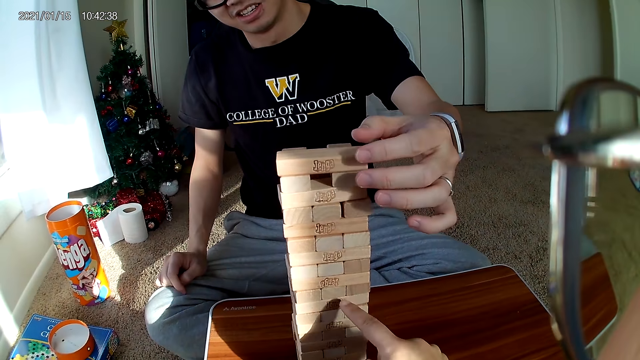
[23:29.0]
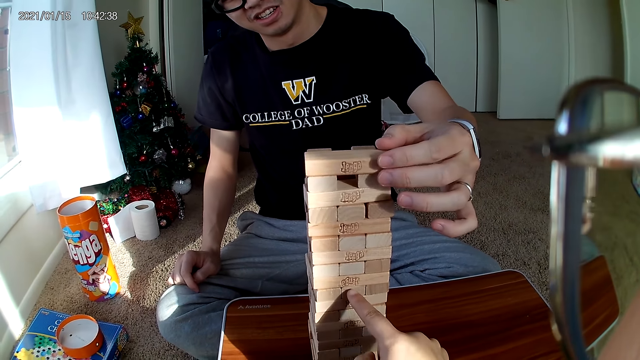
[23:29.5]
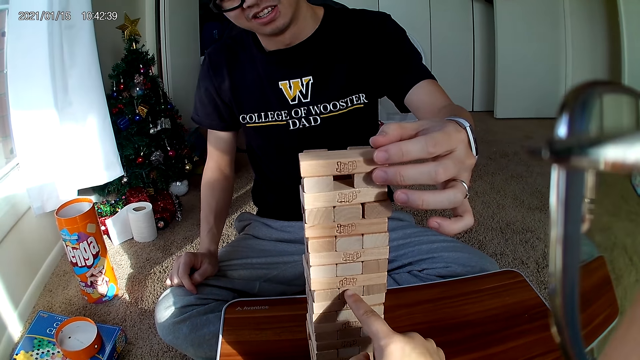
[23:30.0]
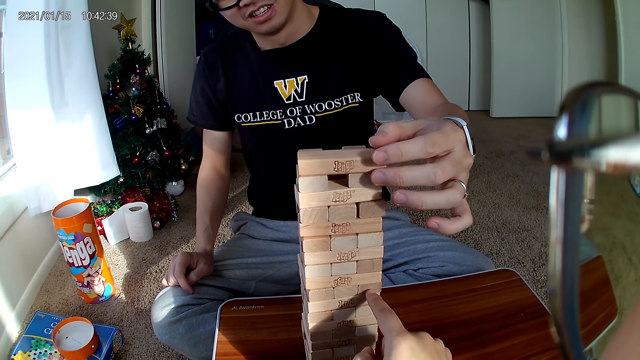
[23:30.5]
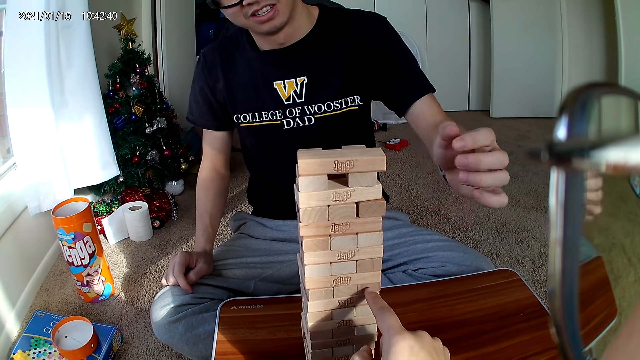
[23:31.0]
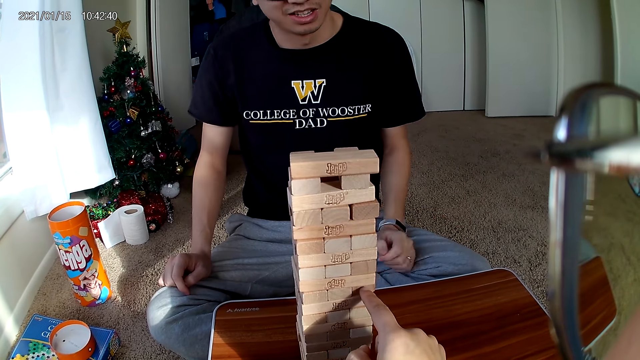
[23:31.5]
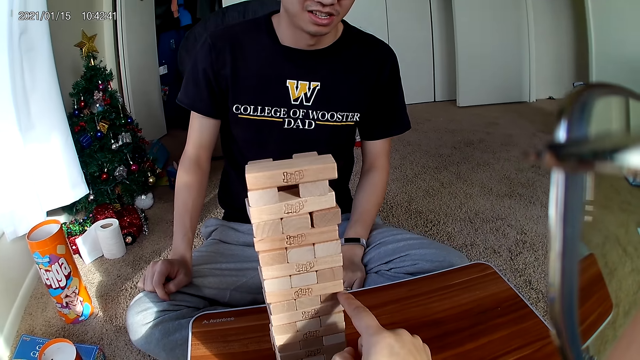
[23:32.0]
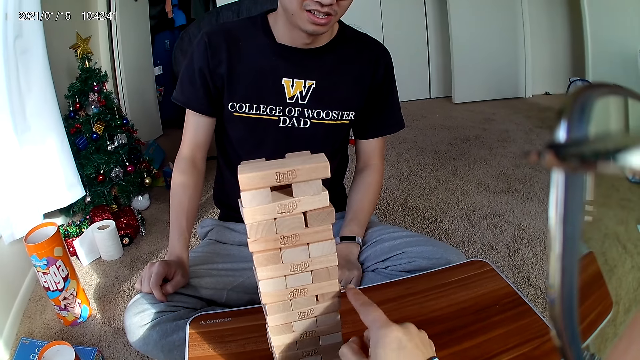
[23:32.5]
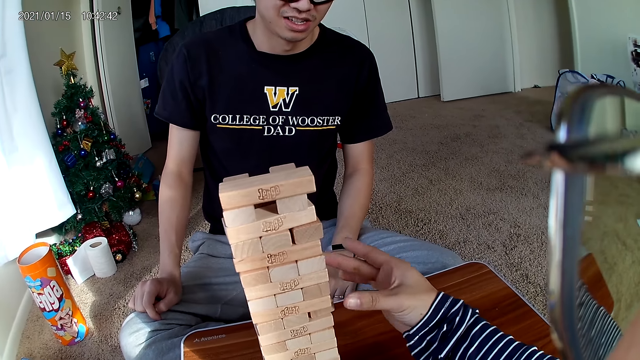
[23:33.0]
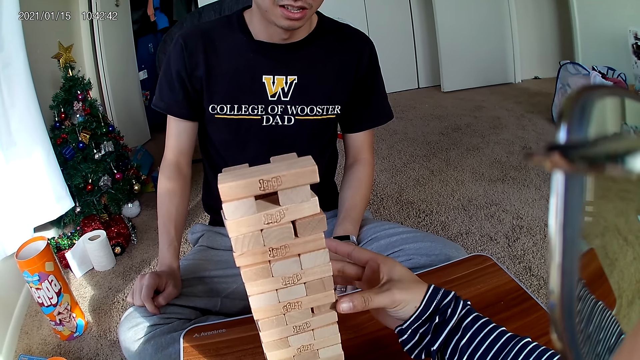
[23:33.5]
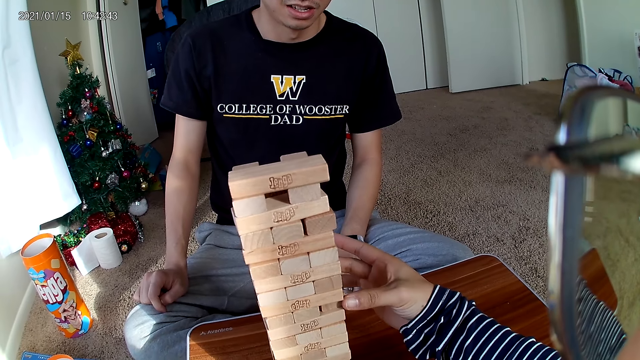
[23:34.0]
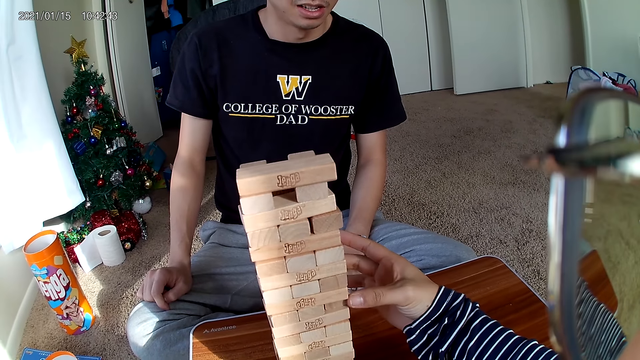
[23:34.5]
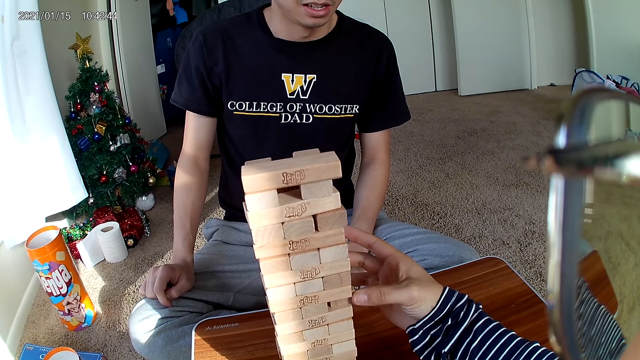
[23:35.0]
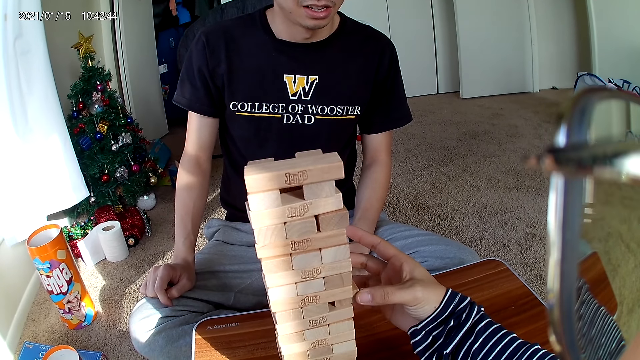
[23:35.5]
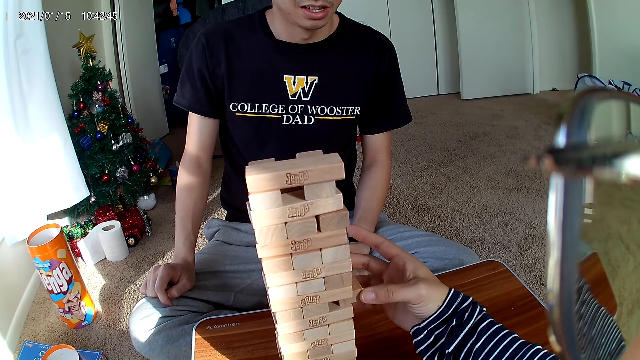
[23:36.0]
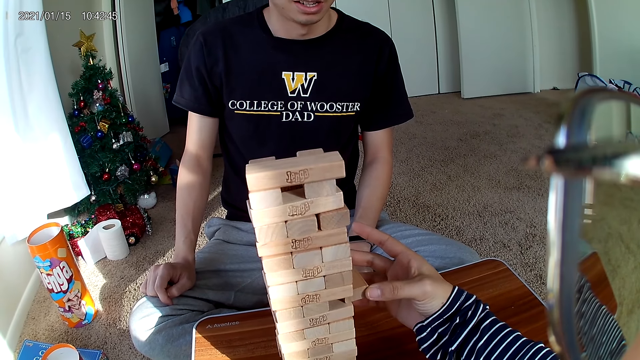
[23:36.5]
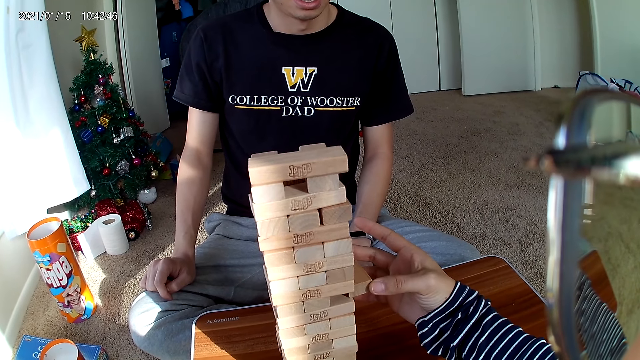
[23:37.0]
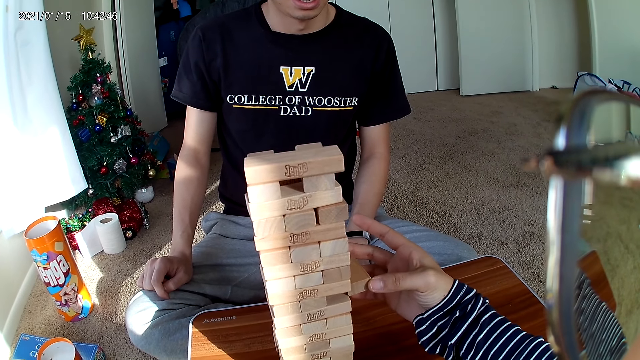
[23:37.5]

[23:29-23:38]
The camera wearer pushes out a wooden piece from the puzzle. She touches the block. She removes the wooden piece from the puzzle with her right hand.

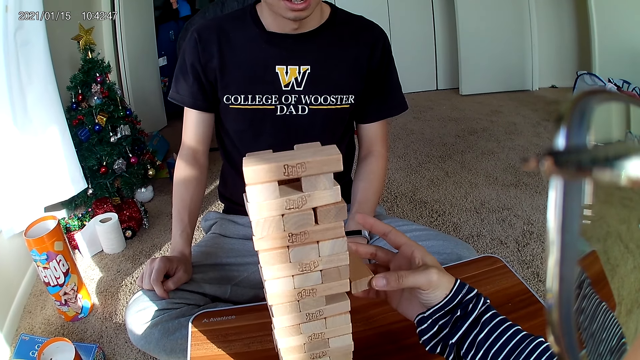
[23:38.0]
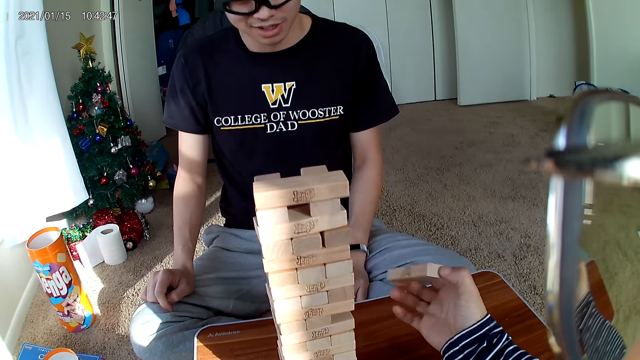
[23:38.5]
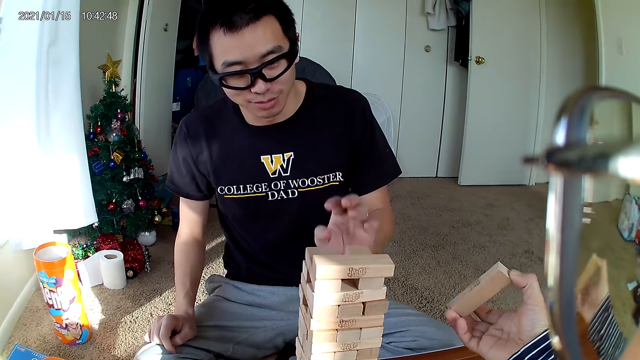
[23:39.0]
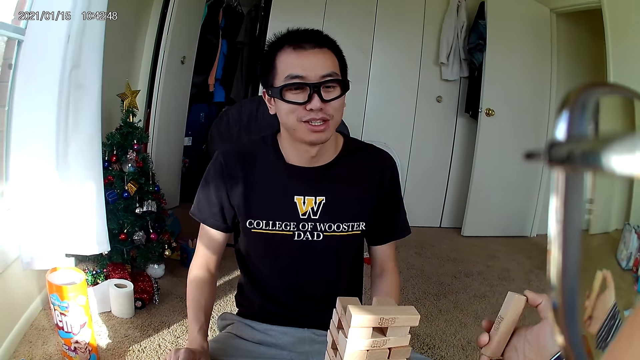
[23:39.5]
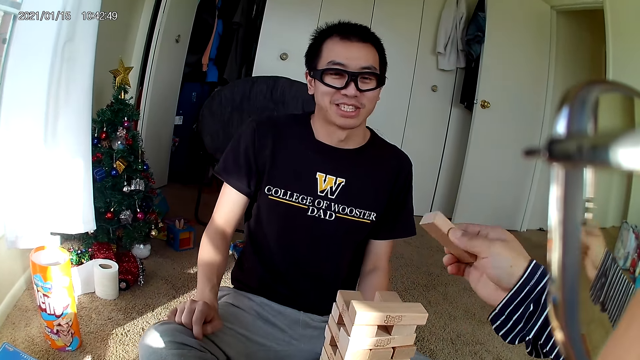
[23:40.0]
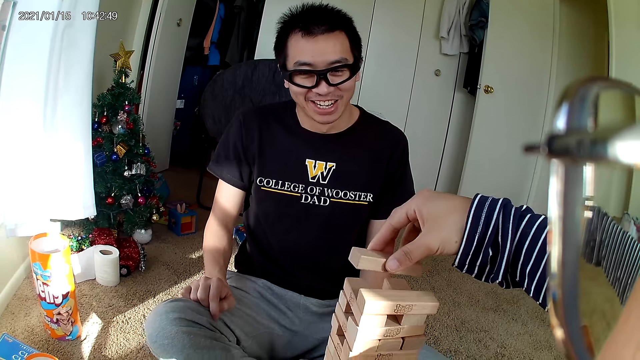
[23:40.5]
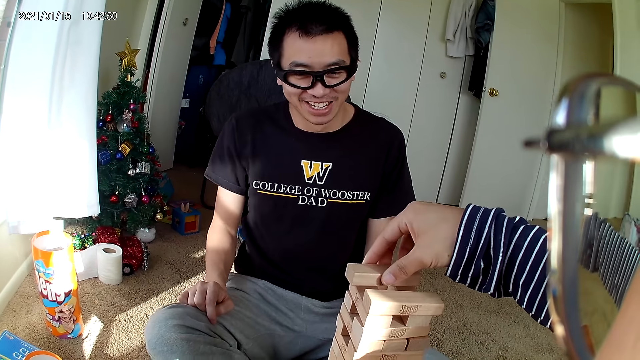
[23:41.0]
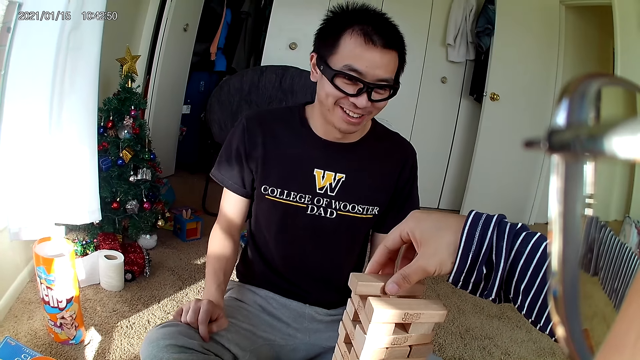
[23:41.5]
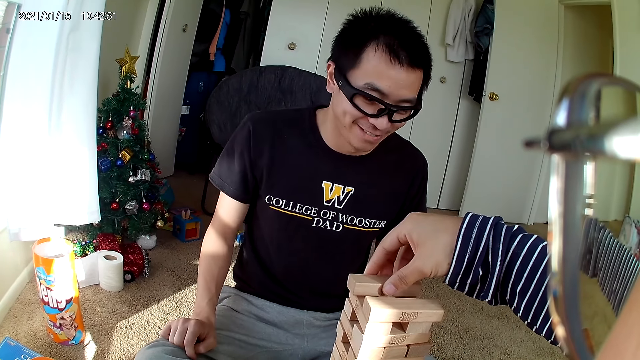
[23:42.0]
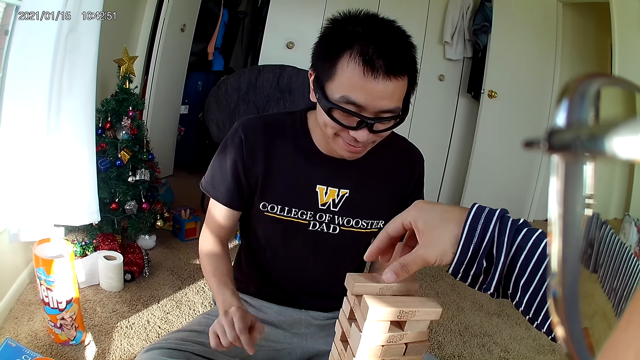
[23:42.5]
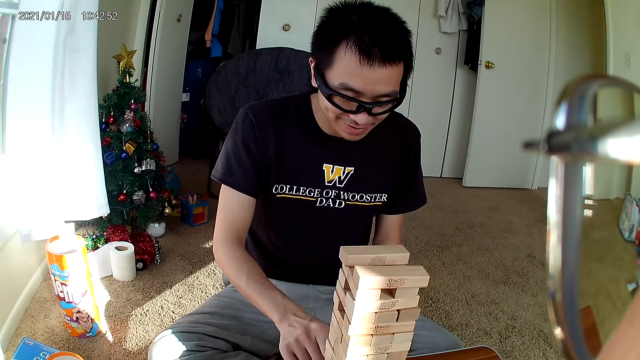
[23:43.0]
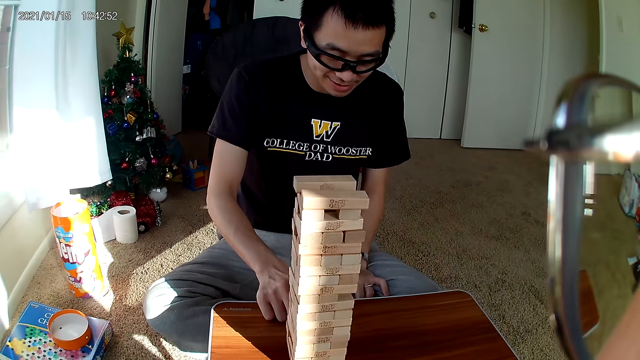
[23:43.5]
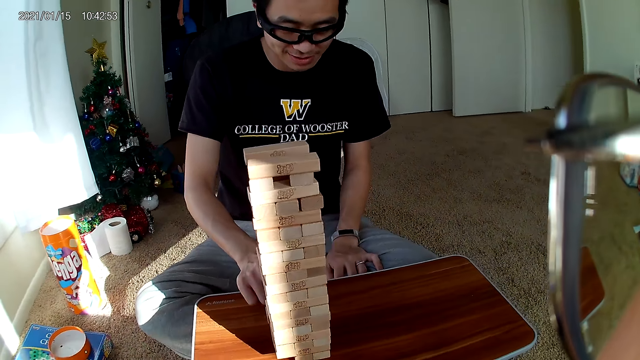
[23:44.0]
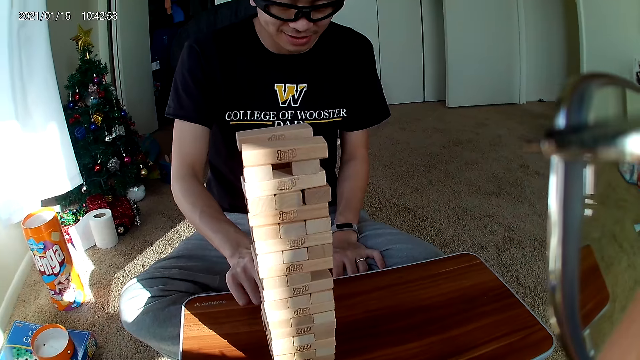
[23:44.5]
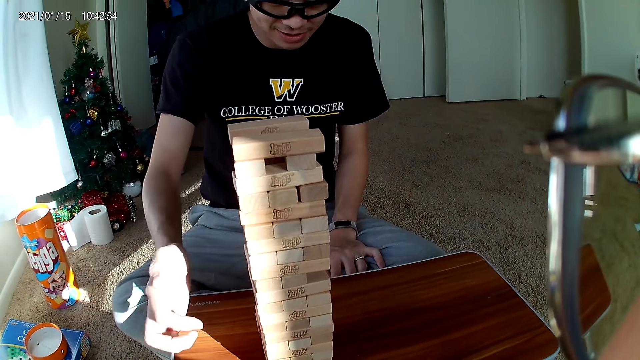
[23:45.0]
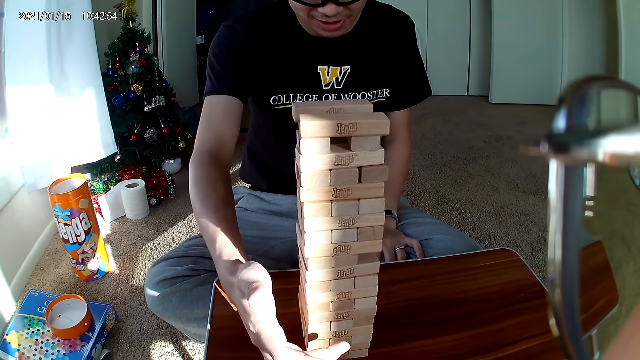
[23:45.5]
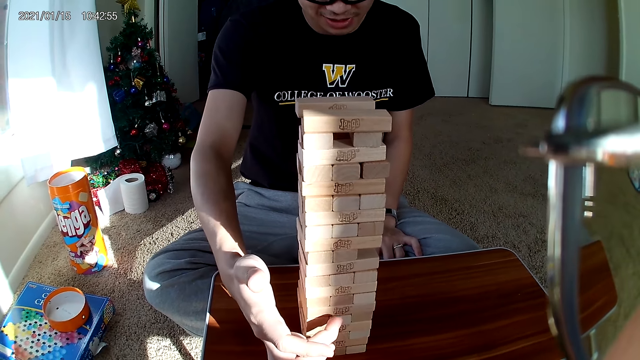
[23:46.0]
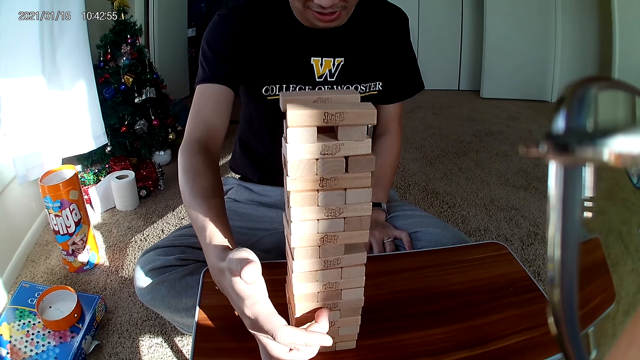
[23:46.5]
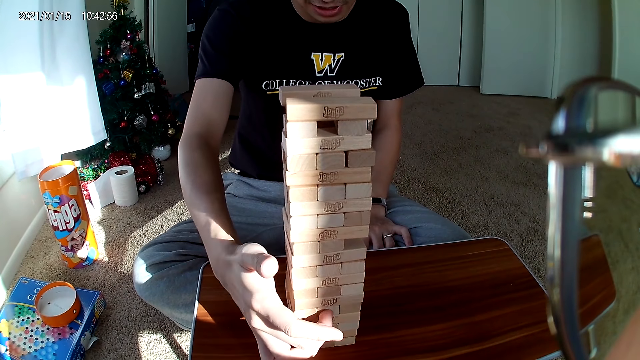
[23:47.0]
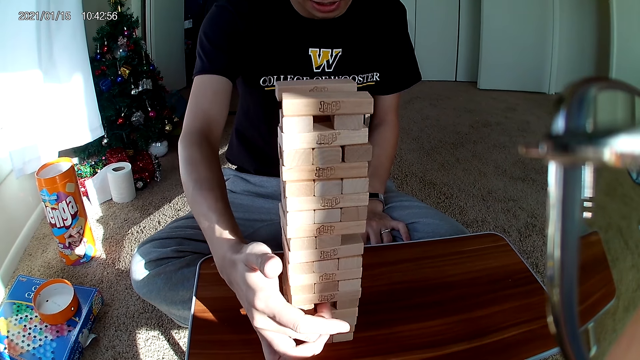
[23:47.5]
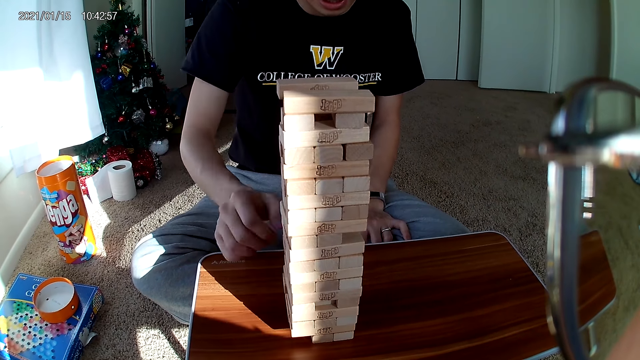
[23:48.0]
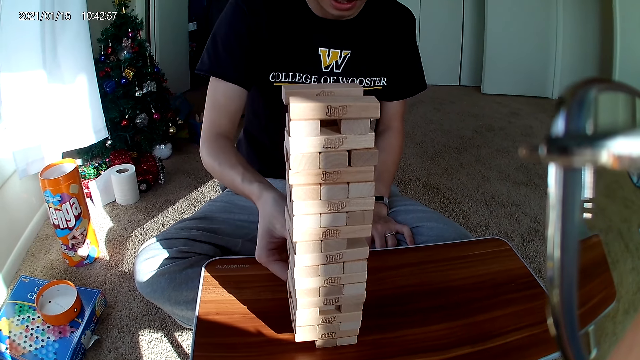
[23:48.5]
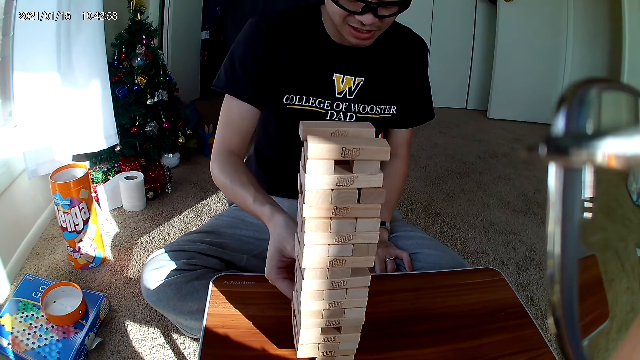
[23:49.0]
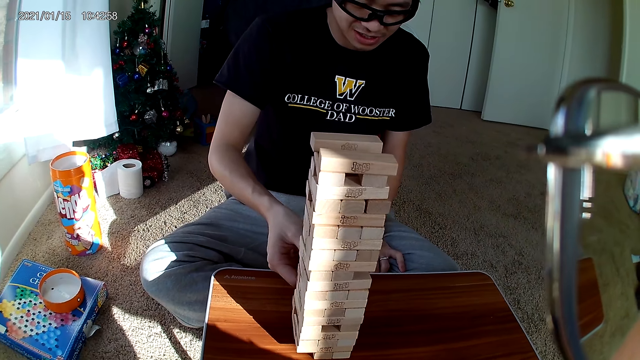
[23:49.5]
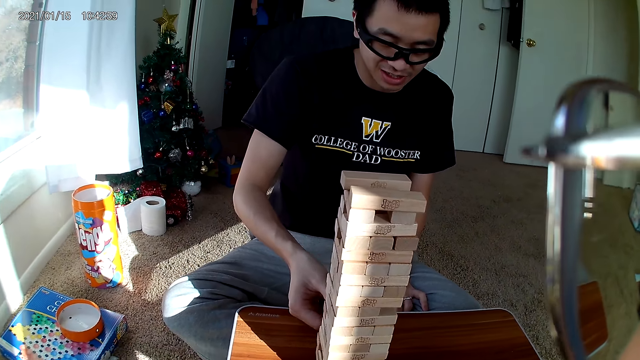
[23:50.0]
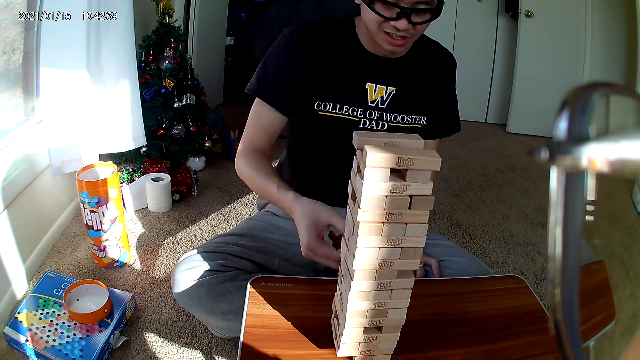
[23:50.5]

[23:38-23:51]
The camera wearer puts the wooden piece on the puzzle at the top with her right hand. A man interacts with the camera wearer. The man touches the puzzle with his right hand. He pushes a piece of wood out of the puzzle with his right hand. He removes the piece of wood from the puzzle with his right hand.
